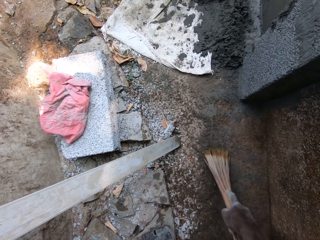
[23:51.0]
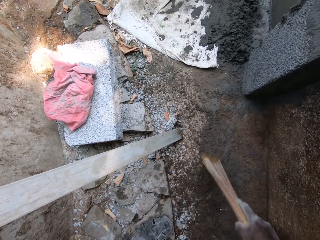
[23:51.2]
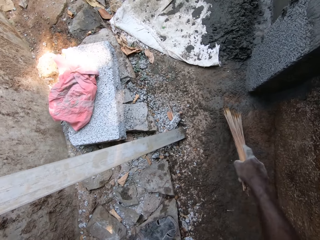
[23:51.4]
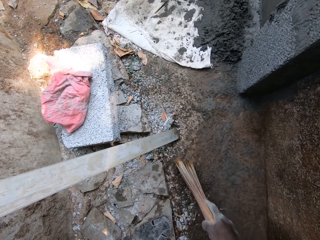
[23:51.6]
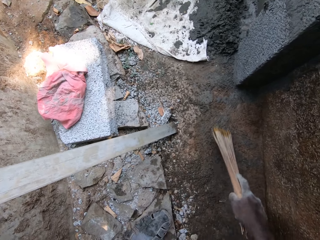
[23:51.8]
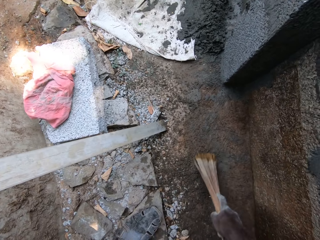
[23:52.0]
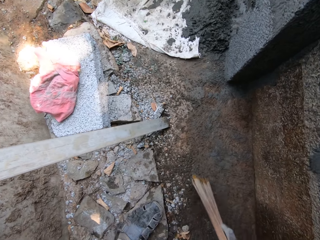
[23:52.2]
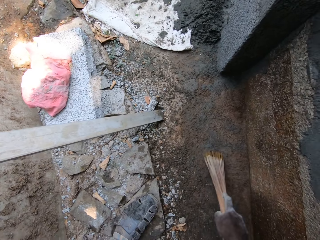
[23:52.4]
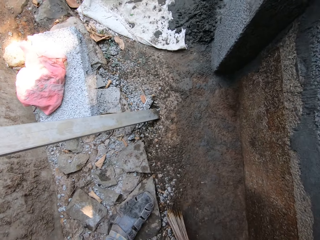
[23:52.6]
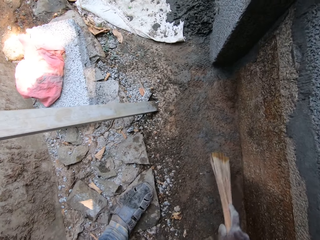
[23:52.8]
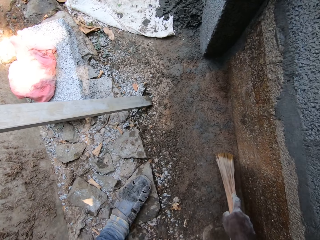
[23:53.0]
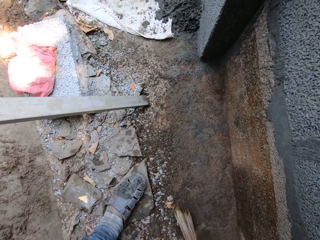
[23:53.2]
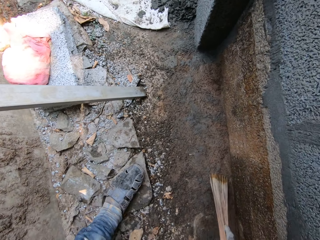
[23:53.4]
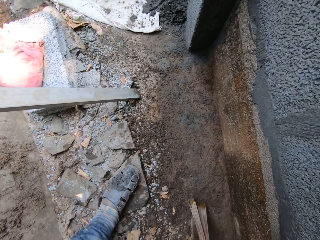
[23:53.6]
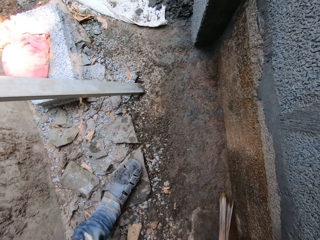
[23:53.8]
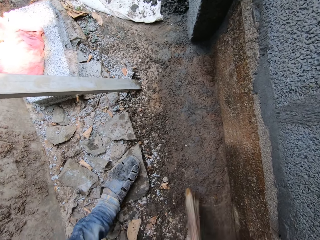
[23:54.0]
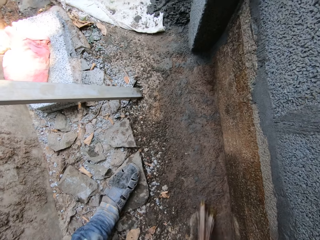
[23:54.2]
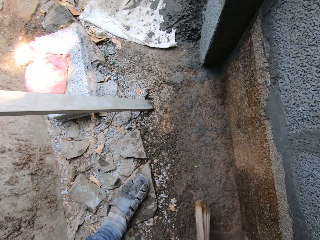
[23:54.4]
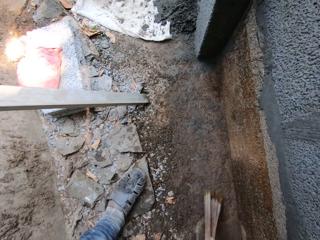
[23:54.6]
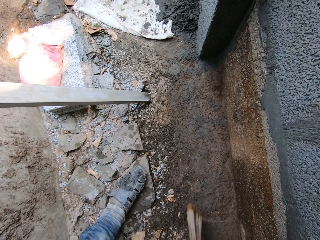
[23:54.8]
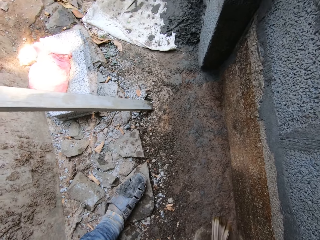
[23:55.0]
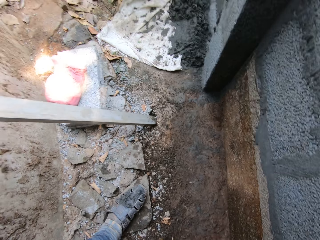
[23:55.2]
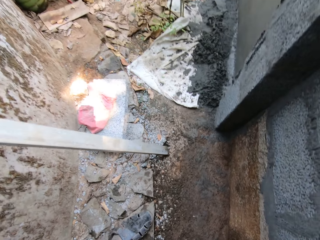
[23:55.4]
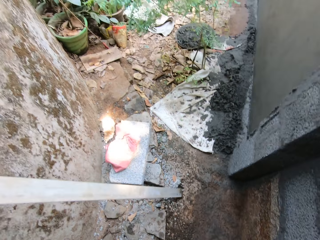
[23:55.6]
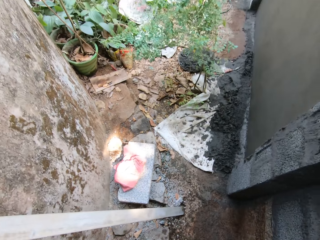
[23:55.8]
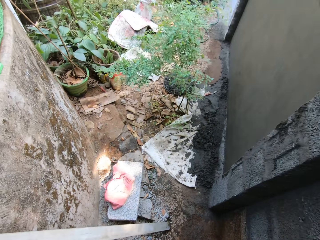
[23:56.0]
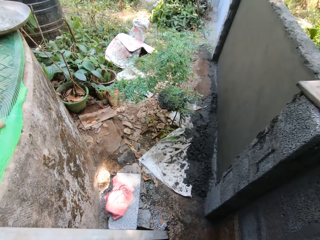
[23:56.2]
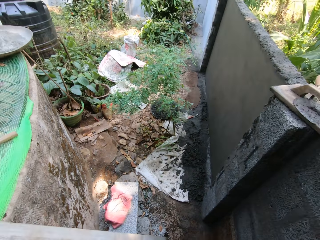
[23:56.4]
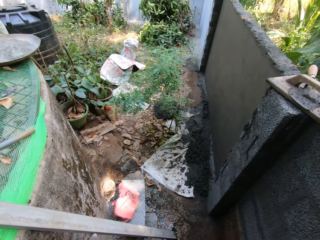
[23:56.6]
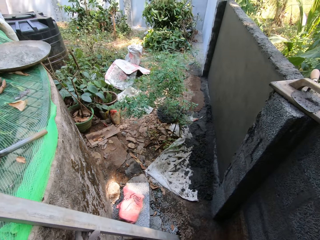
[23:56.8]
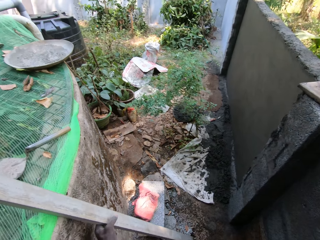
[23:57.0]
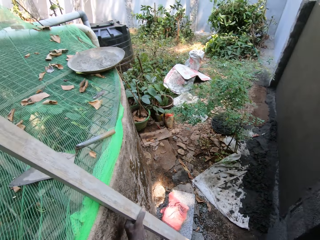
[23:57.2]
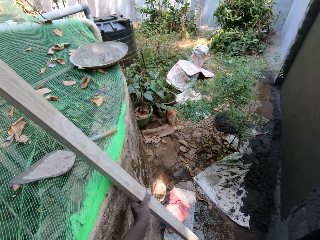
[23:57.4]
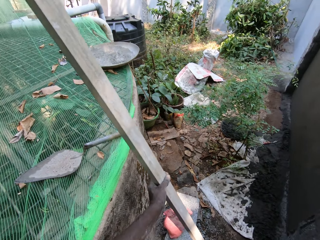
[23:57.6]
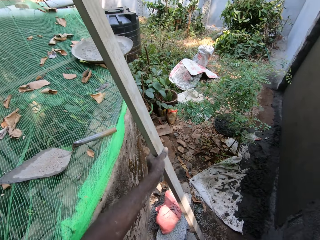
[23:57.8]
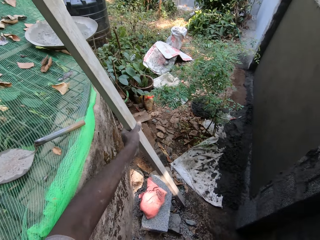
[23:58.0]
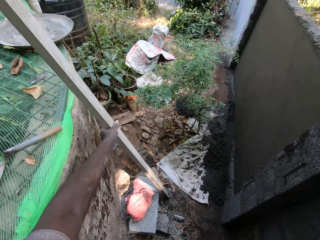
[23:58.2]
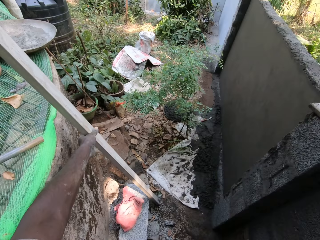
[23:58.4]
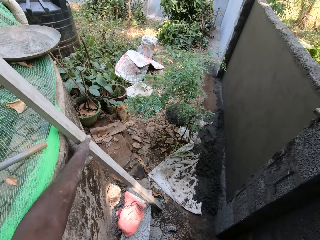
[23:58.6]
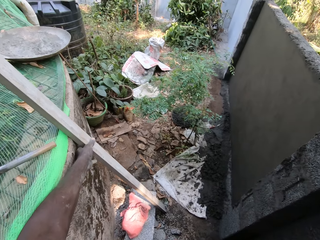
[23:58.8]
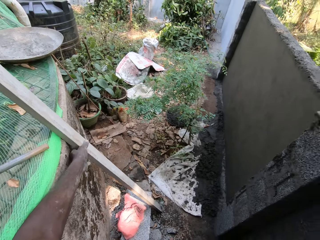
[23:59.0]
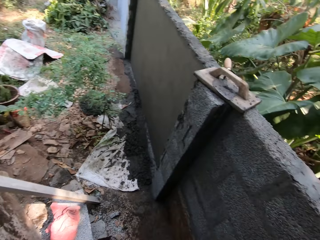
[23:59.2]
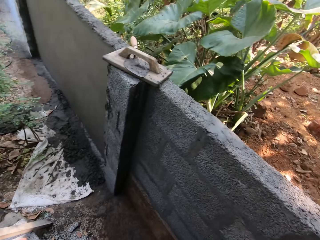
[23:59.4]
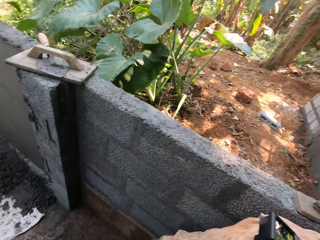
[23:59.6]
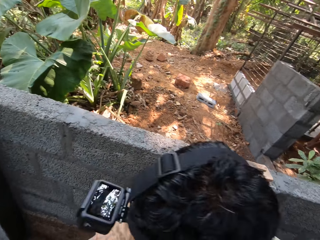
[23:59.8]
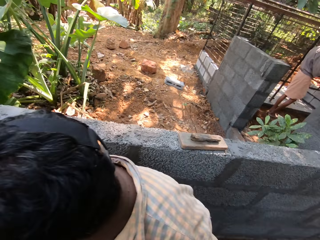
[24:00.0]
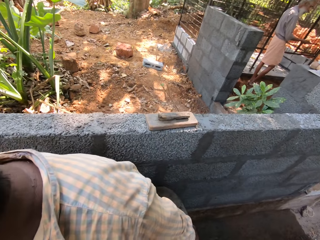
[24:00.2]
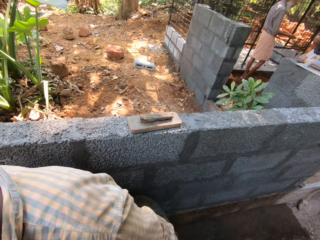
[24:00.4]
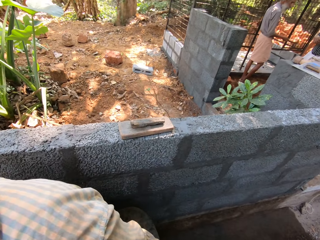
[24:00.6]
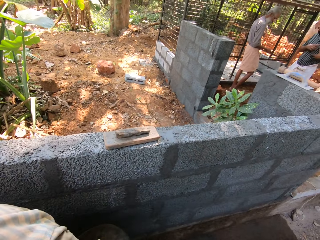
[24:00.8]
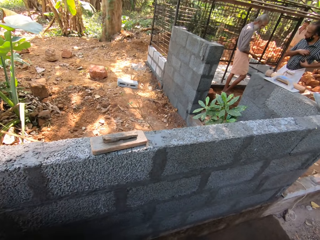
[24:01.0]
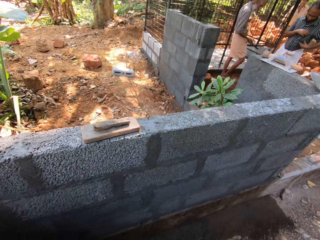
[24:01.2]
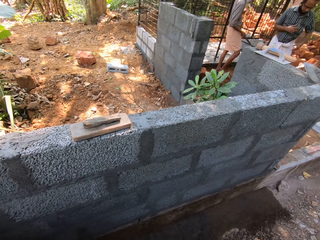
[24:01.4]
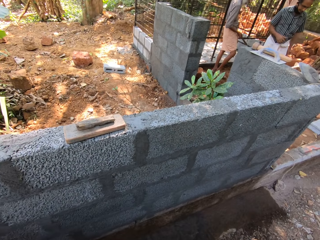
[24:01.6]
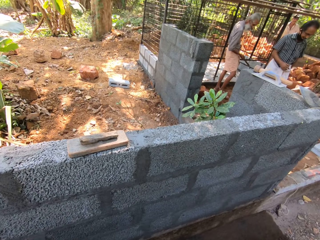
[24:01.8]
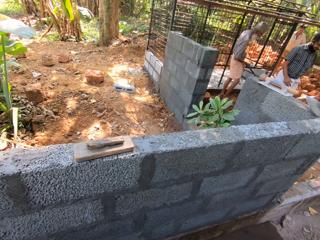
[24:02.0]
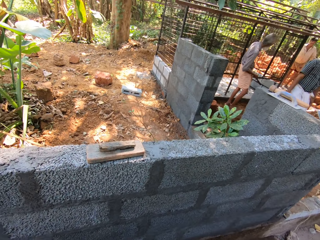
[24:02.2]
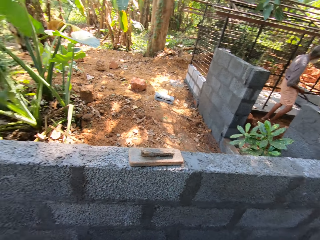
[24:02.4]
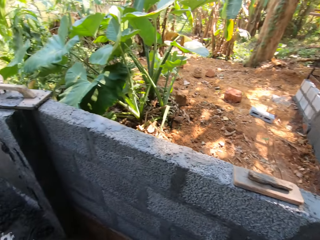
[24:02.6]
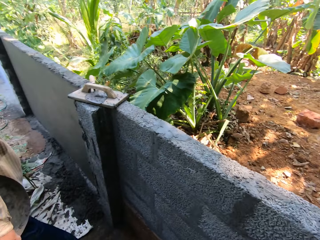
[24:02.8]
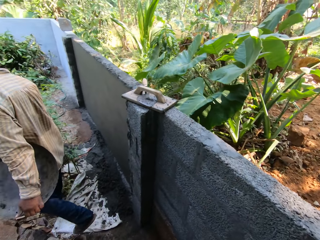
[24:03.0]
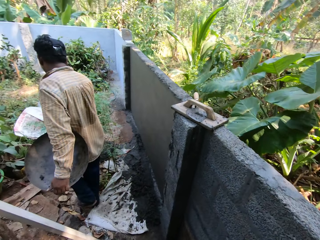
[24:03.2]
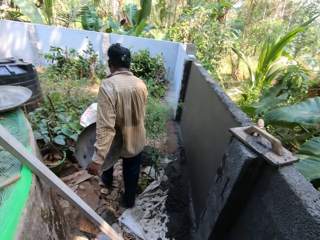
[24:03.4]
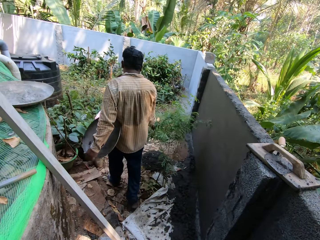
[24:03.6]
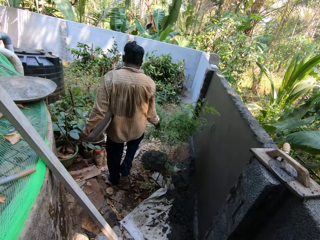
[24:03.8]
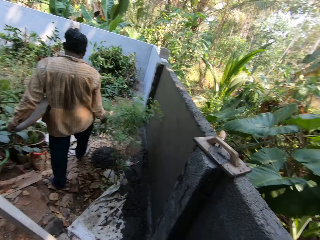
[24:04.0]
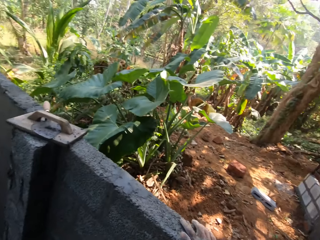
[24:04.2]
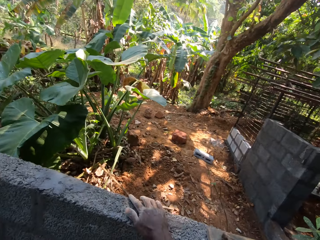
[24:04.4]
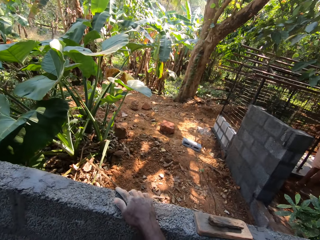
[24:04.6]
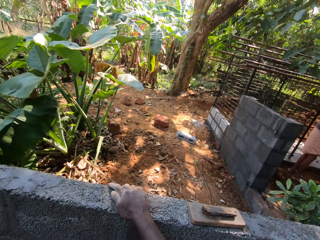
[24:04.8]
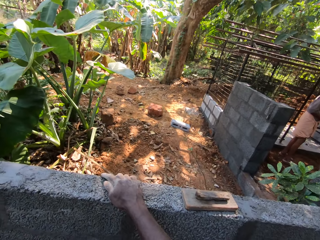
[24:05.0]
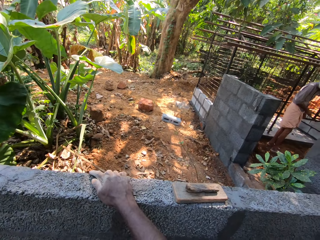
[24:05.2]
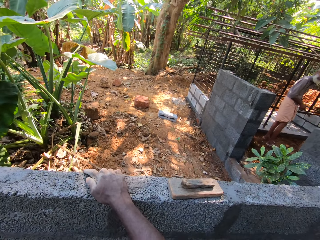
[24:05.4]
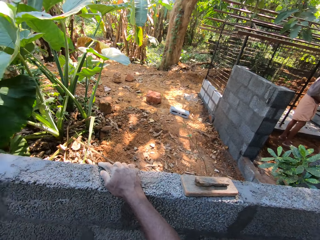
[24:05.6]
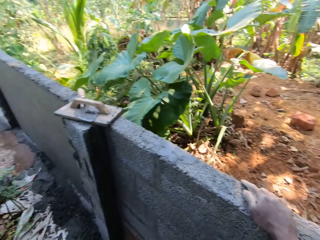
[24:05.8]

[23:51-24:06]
The camera wearer moves an aluminum channel or wood frame in a wall with his left hand. A man holds the knife in his right hand. Another man interacts with the first man. The other man touches a mobile phone in his pocket with his right hand. A third man carries a pan in his right hand and pushes a weed with his right hand.

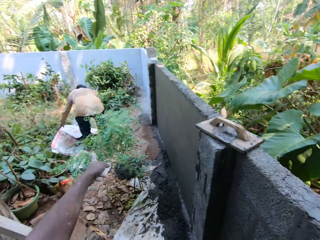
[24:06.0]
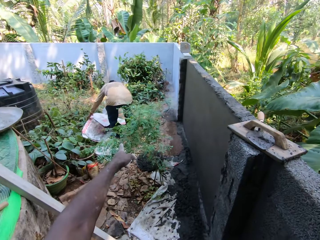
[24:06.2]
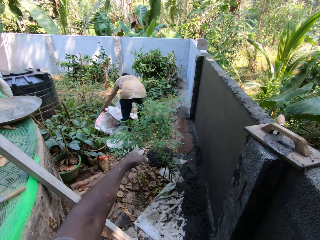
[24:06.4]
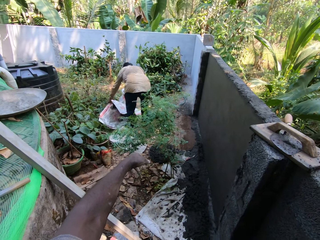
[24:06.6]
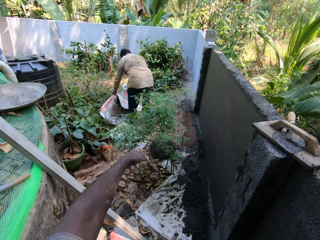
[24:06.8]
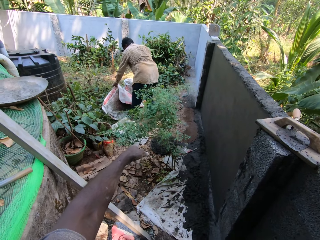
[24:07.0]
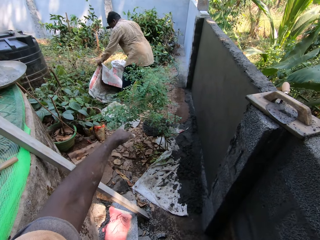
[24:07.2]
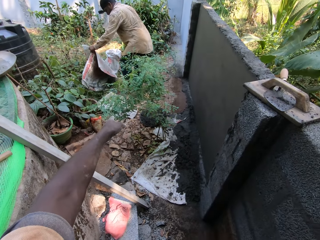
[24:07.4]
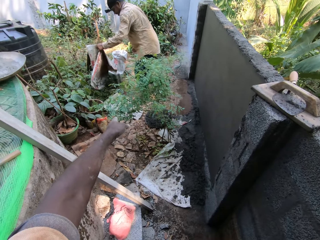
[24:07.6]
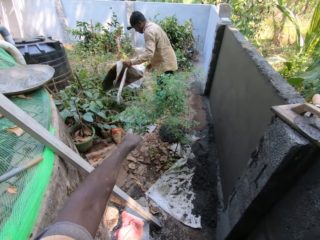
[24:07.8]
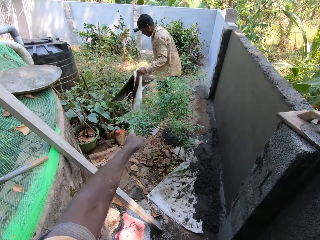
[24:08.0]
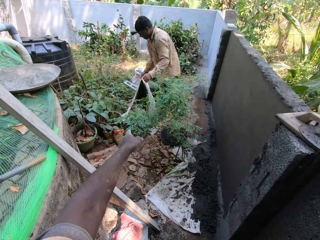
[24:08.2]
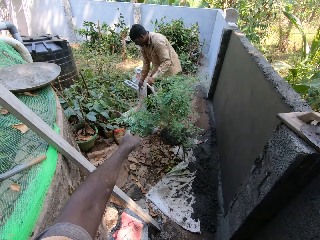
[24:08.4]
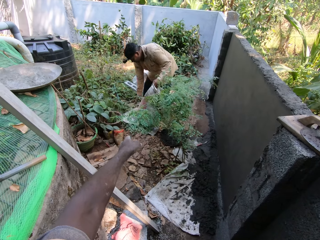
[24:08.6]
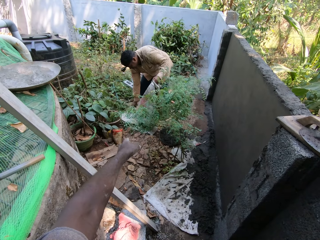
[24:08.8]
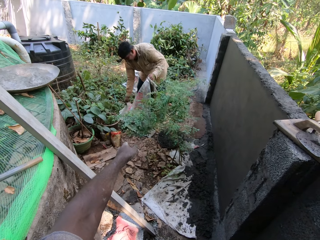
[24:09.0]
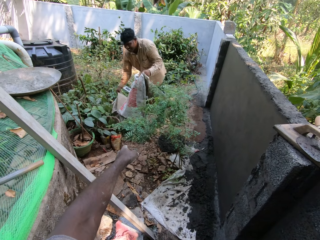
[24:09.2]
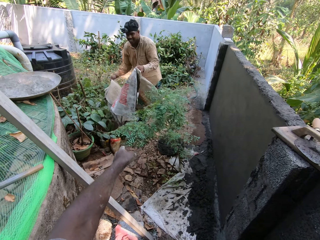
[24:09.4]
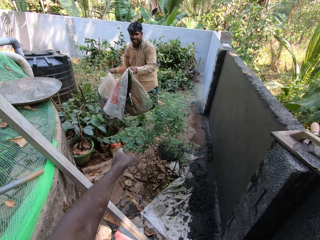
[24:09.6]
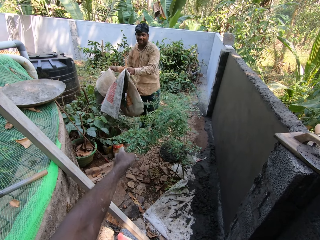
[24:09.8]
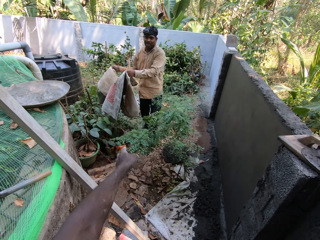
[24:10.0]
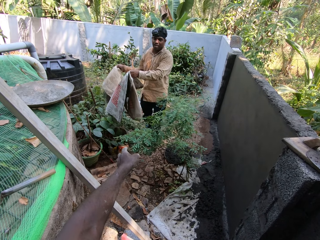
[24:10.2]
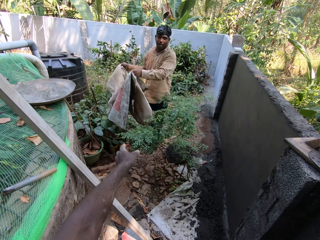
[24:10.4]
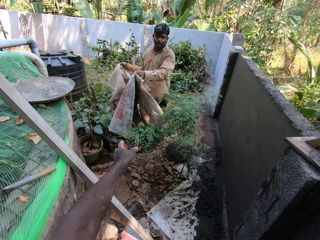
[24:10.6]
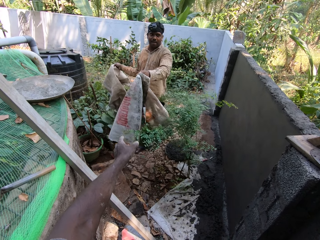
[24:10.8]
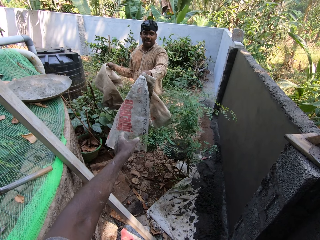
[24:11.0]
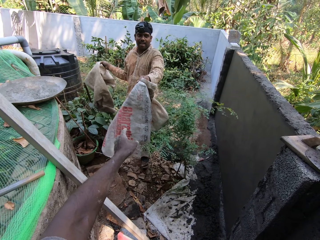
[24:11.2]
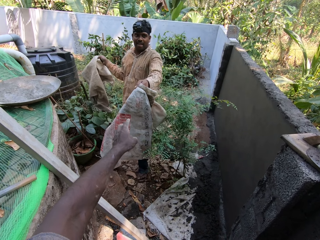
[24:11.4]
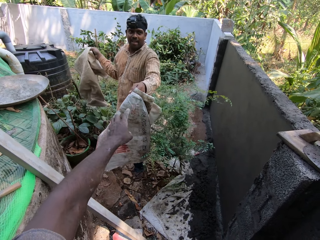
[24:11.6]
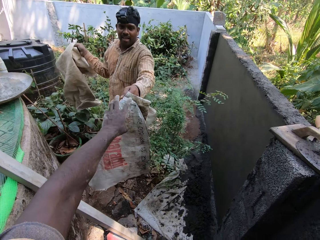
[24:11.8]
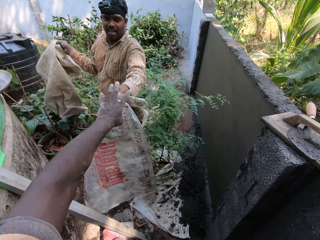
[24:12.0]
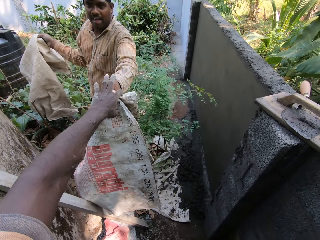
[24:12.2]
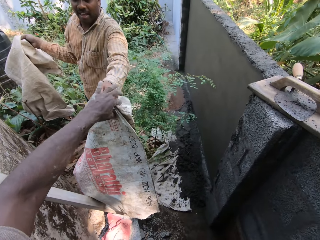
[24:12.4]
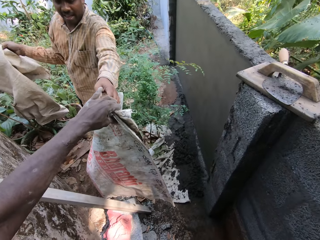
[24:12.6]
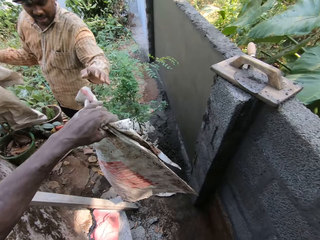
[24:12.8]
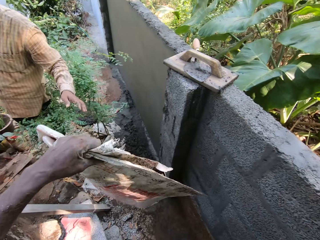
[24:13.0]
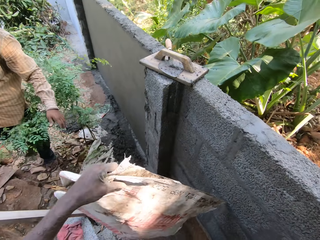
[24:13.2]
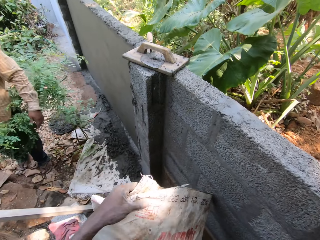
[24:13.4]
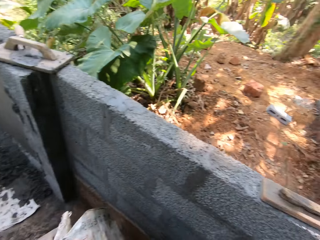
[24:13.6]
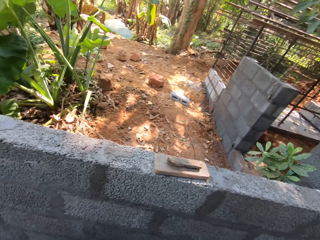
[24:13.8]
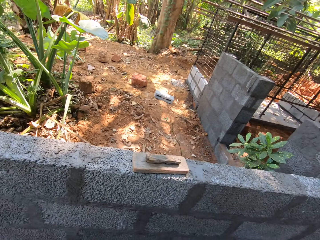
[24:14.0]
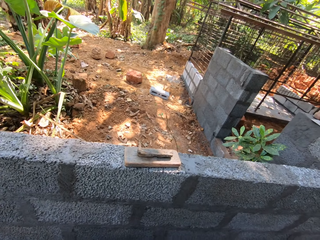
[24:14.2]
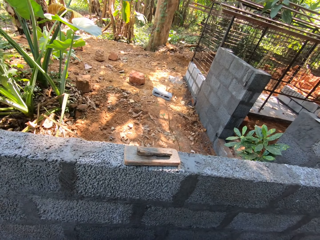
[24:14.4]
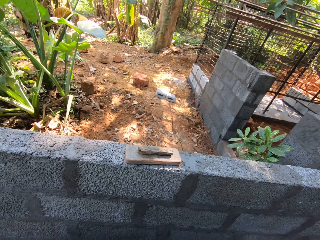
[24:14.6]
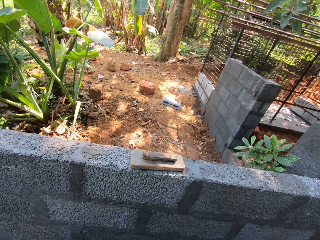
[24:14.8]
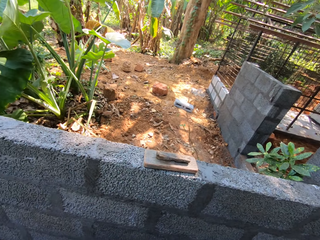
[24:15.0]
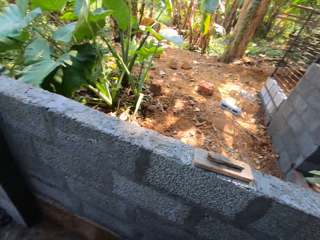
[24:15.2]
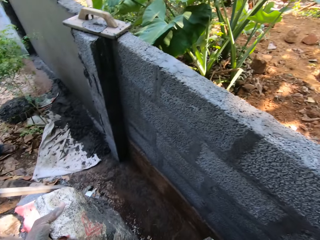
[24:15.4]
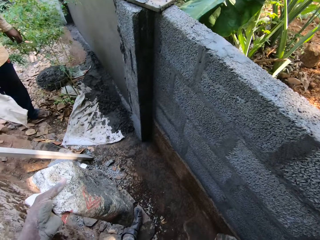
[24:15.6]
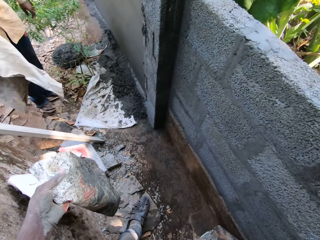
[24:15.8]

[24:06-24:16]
The man drops the pan on the floor with his right hand. He picks up some sacks from the ground with his left hand. The camera wearer waits for the paper sack. The man picks up a sack from the ground with his right hand. The man gives the camera wearer the paper sack. The camera wearer collects the sacks from the man with his left hand.
